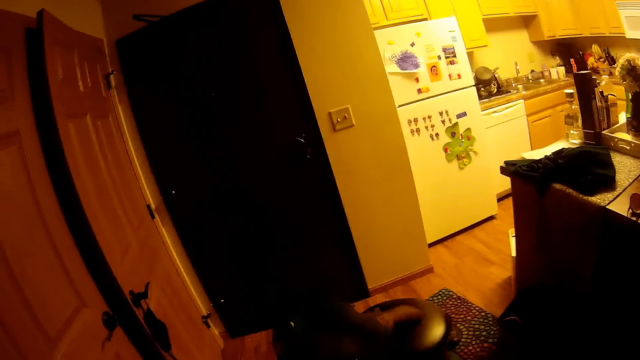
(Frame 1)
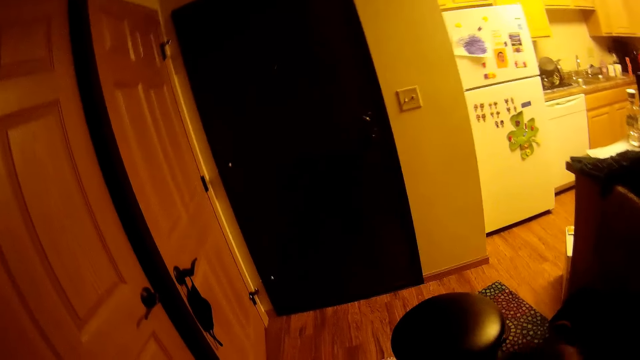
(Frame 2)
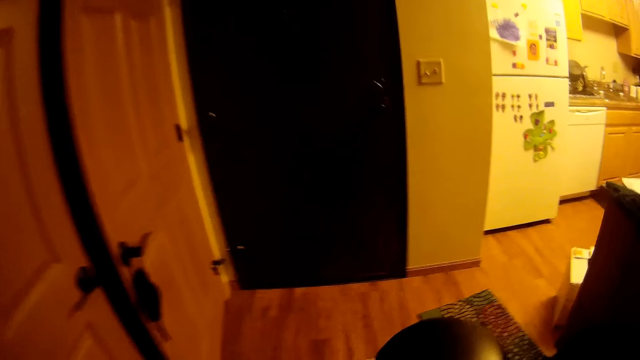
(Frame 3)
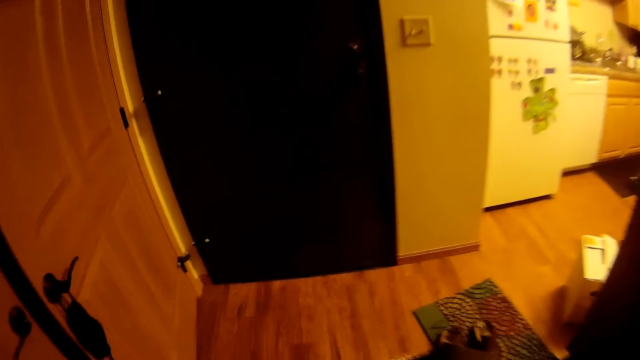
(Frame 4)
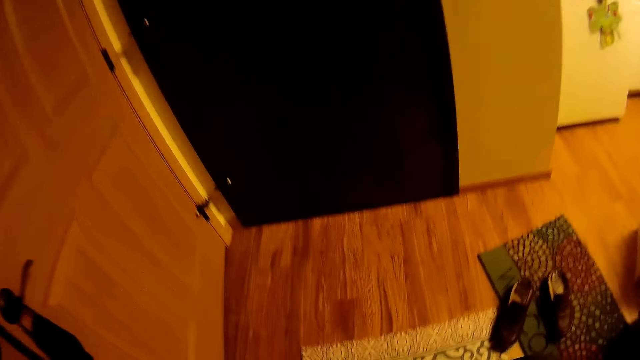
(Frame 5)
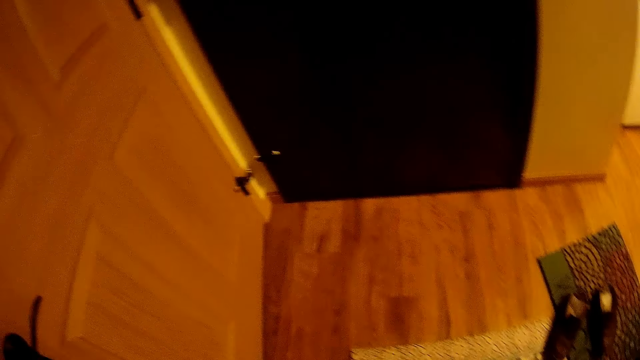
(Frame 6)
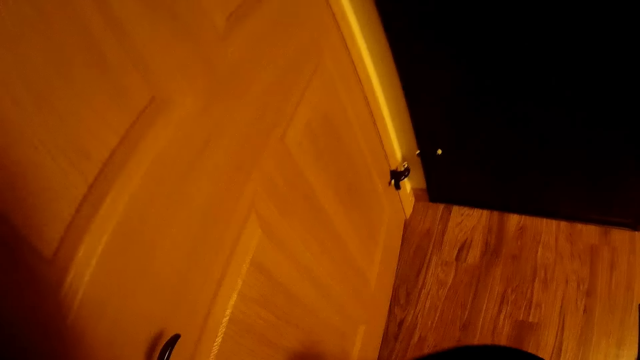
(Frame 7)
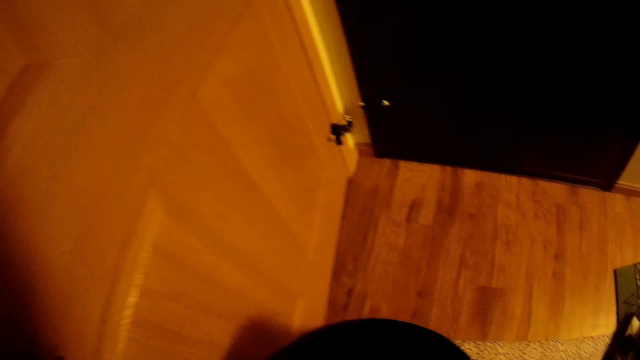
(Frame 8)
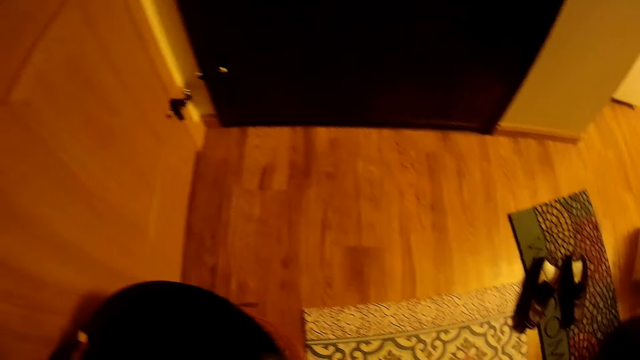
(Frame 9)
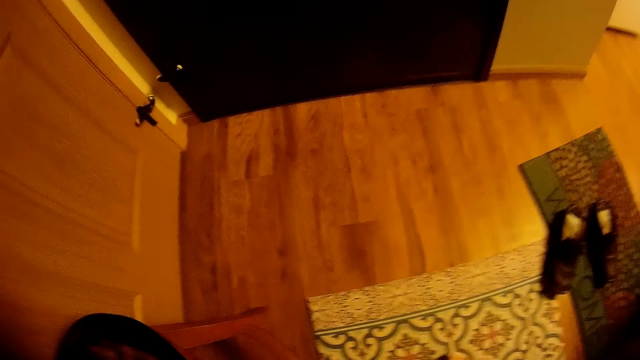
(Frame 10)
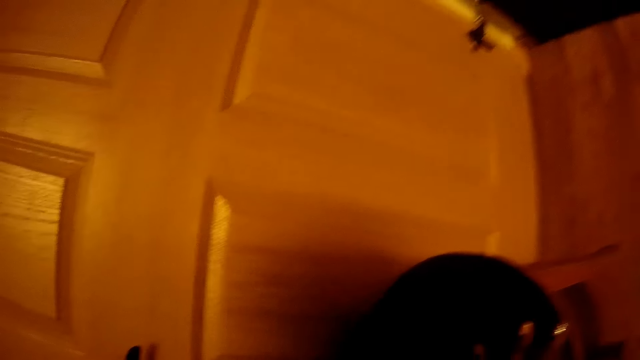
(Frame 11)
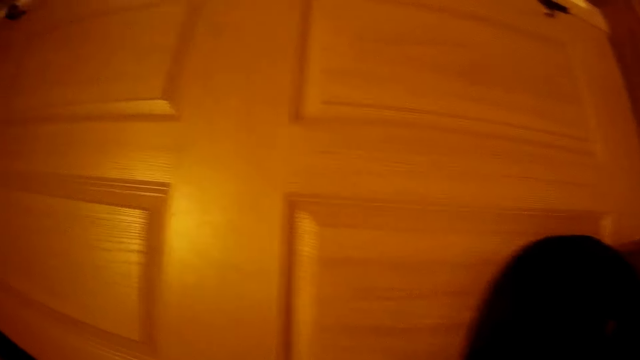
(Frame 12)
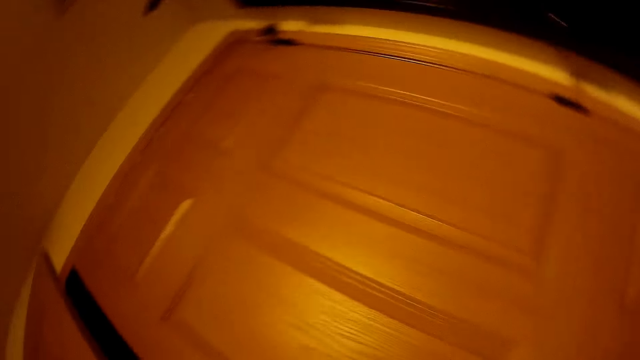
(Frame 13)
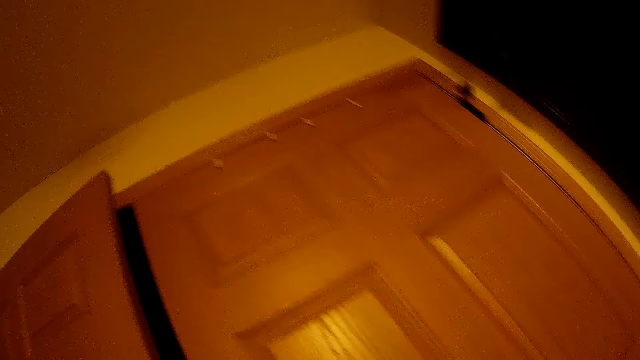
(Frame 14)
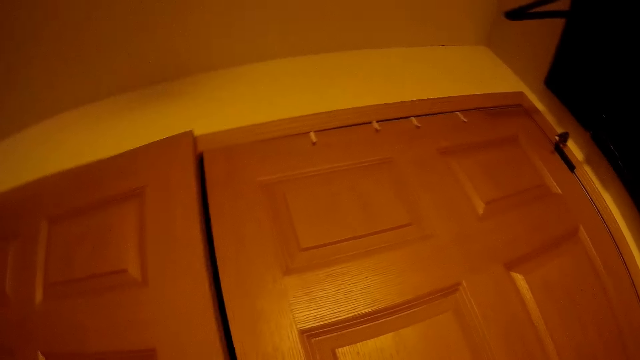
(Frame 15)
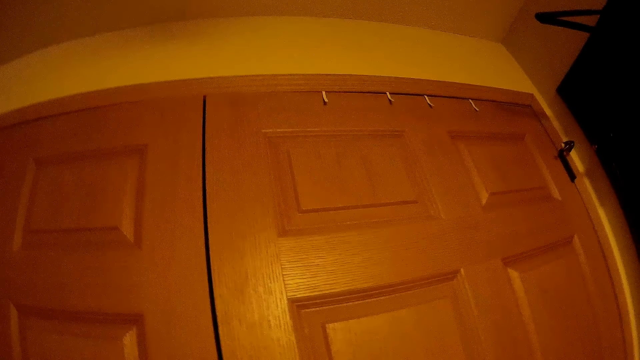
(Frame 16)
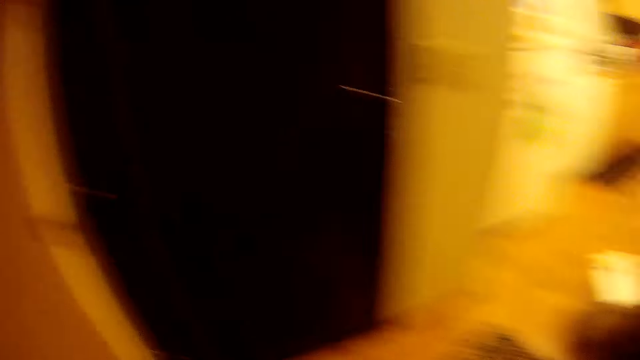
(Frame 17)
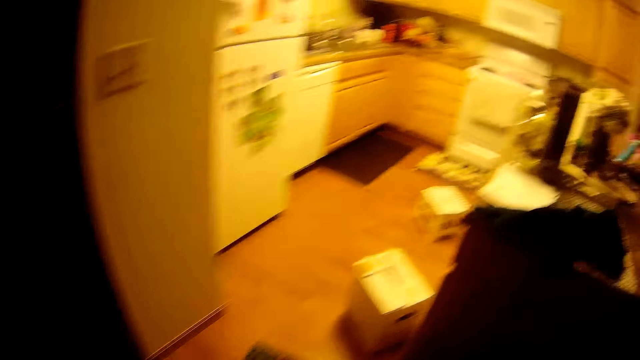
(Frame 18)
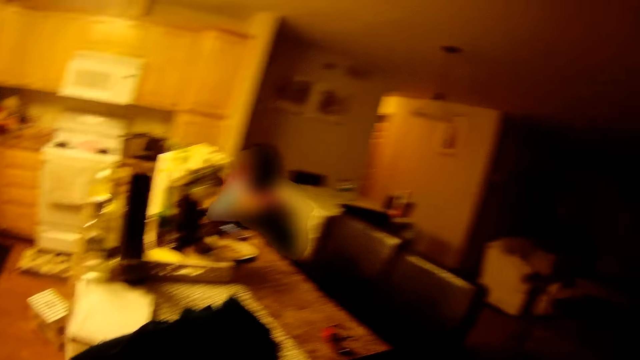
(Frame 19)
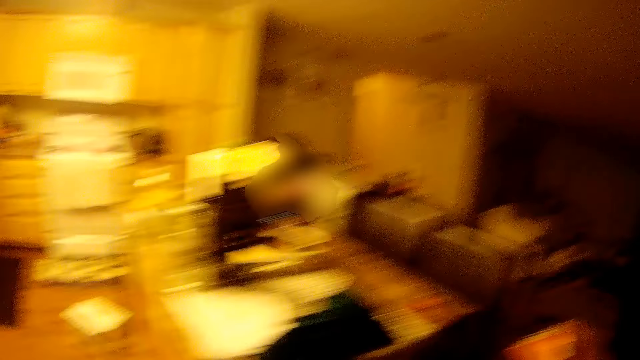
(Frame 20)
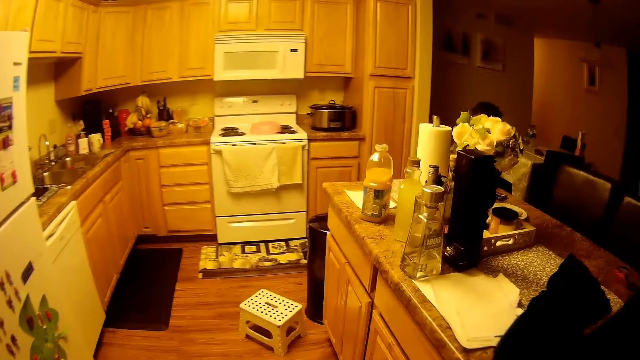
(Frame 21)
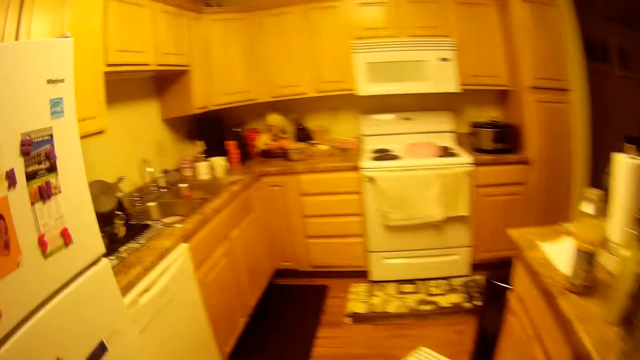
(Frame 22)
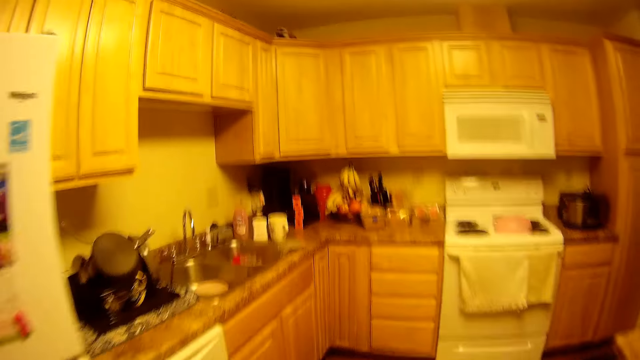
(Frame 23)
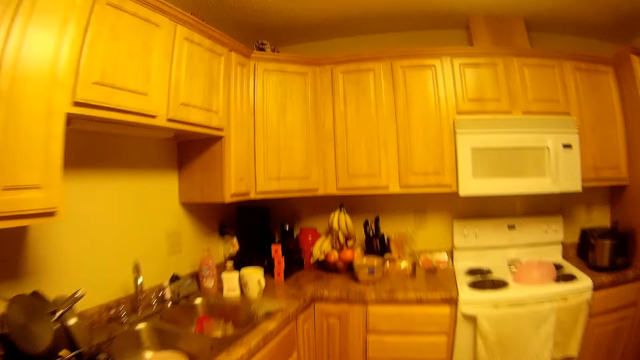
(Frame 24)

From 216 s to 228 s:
The child walks past the camera wearer. The camera wearer drops the stool on the floor. She closes the cupboard with her right hand. She walks toward the kitchen sink.

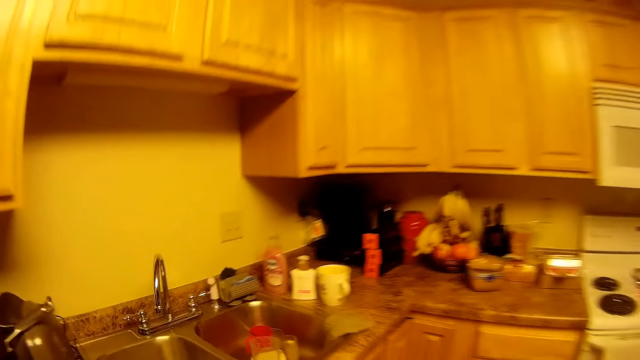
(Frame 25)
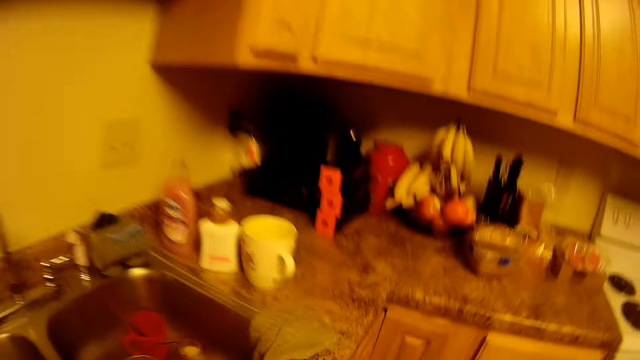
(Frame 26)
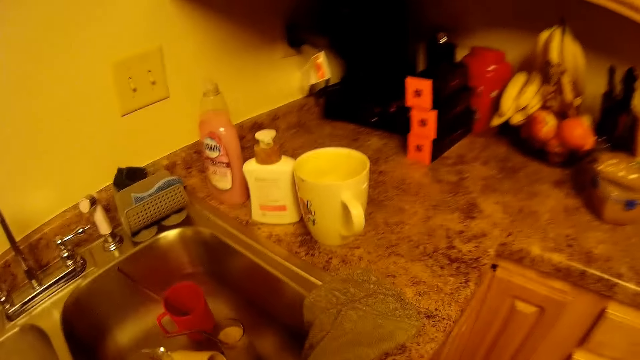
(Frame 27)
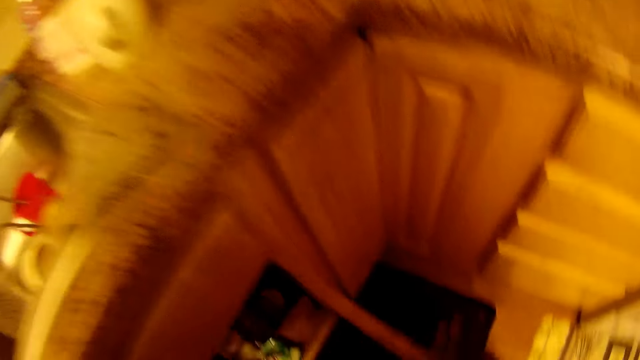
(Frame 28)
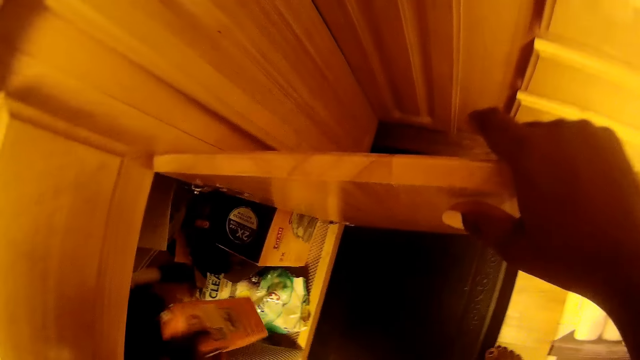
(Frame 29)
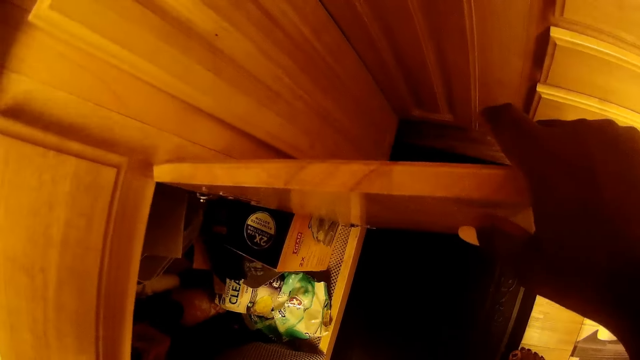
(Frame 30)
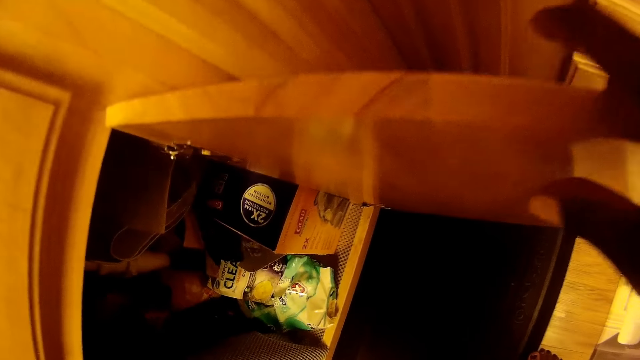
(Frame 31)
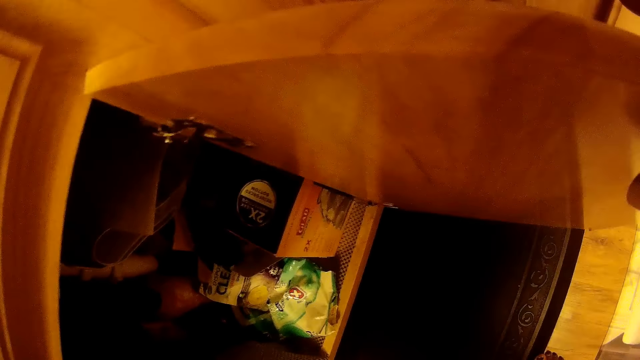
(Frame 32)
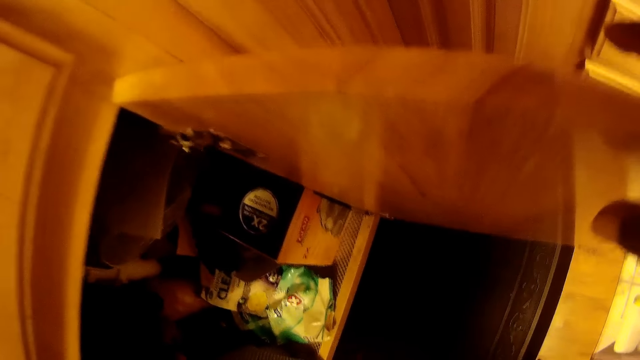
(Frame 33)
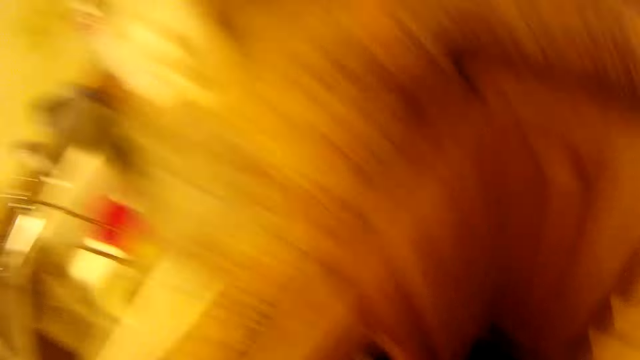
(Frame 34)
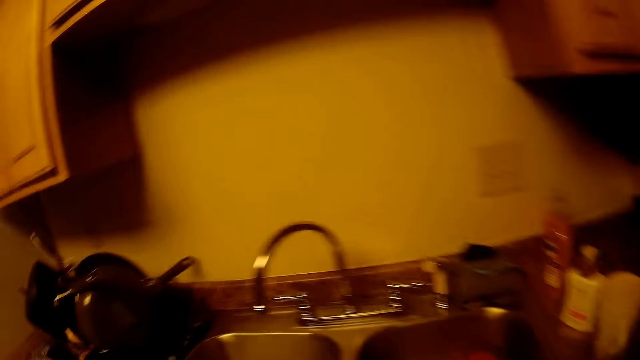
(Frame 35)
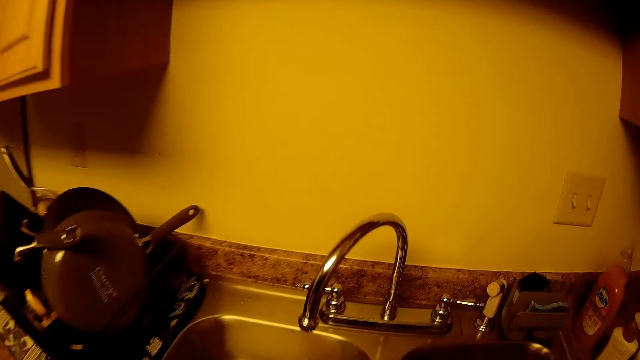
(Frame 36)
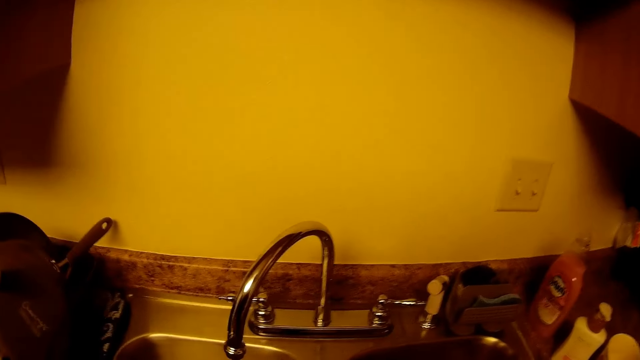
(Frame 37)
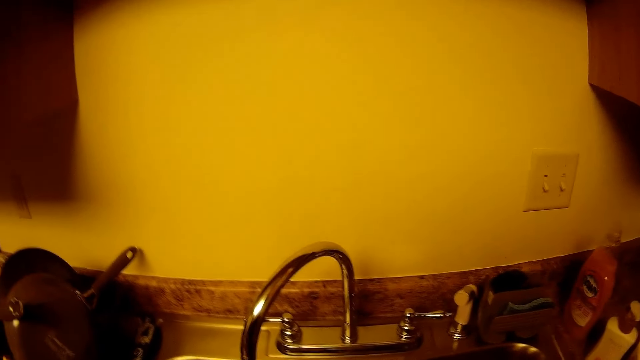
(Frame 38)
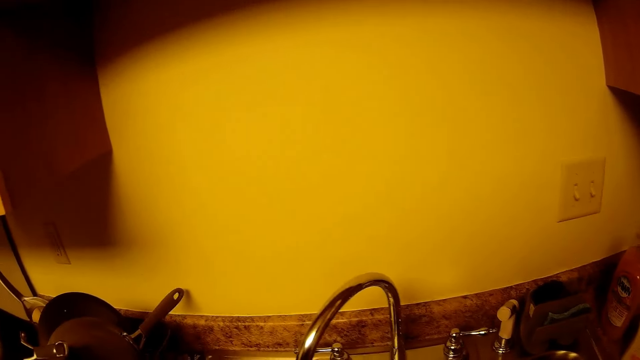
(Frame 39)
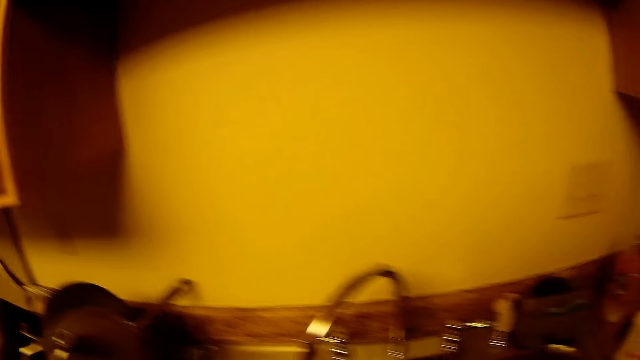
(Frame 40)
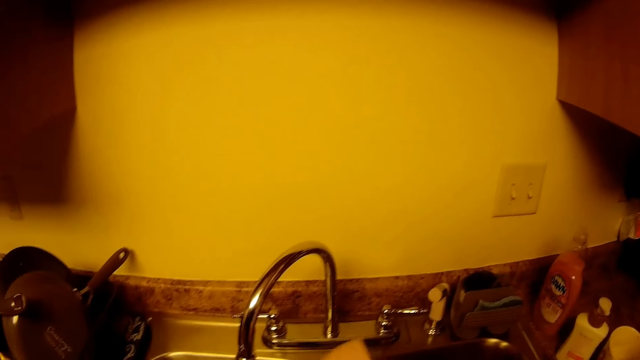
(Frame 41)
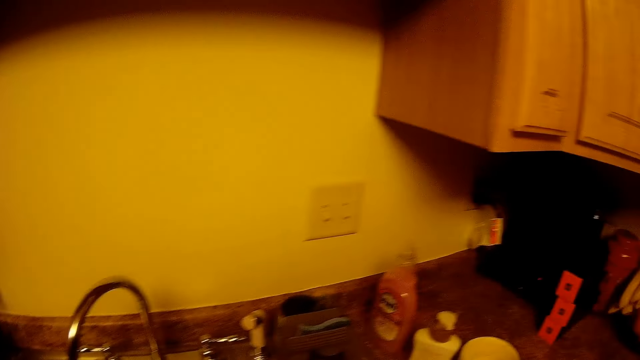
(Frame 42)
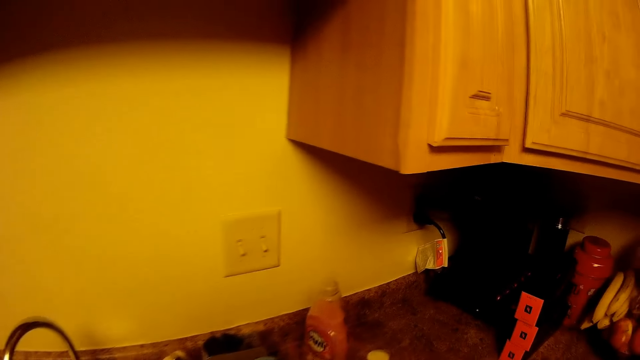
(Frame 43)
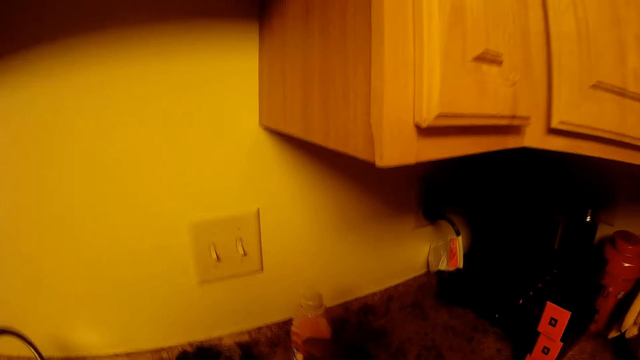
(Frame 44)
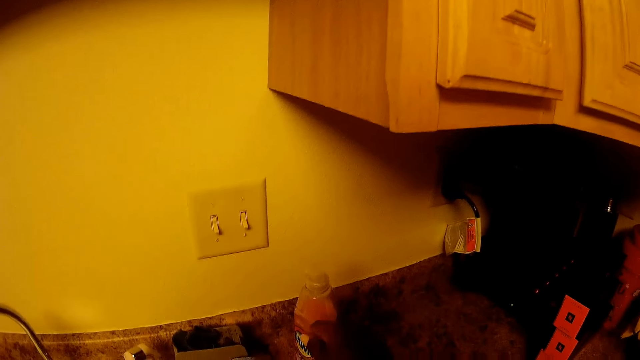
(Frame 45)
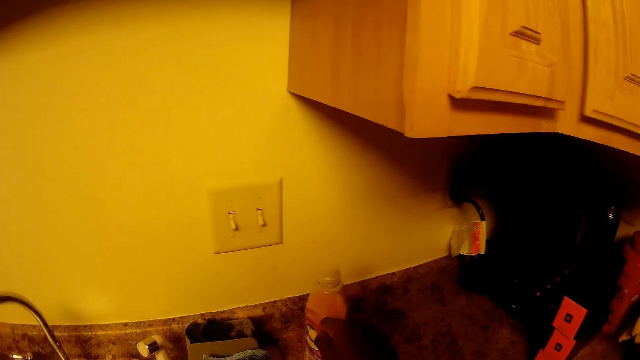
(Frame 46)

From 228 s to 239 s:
The camera wearer opens a locker. She drops a packet of cheese into the kitchen cabinet with her left hand. She closes the locker. She holds something. She presses a soap bottle.
